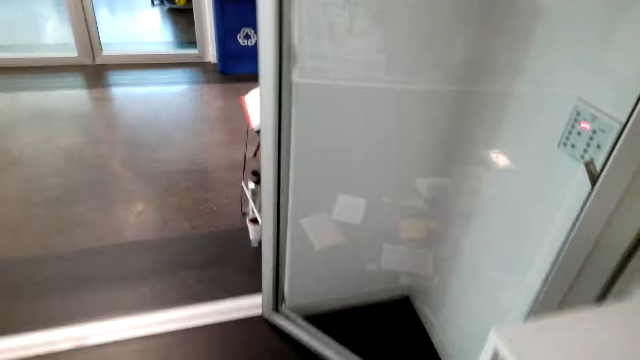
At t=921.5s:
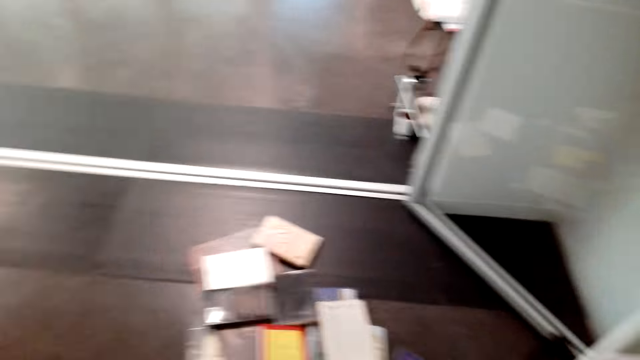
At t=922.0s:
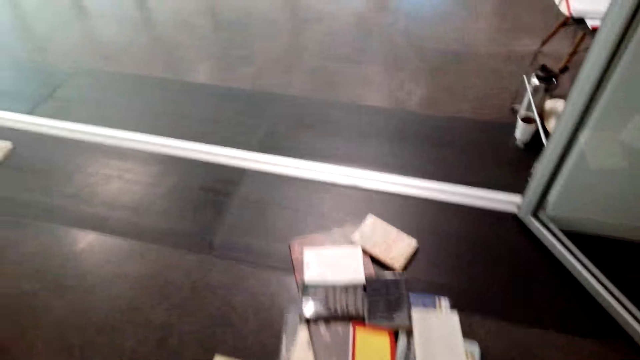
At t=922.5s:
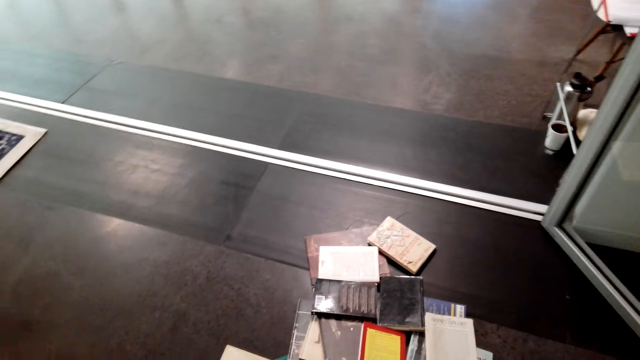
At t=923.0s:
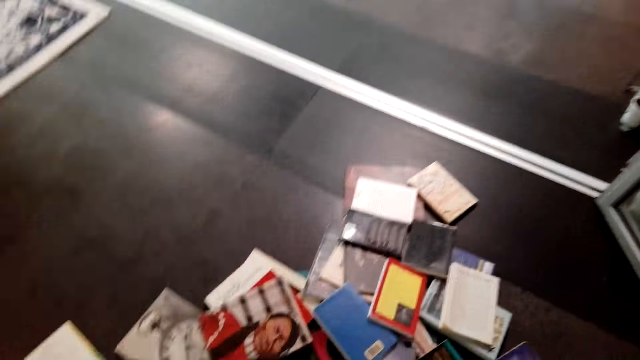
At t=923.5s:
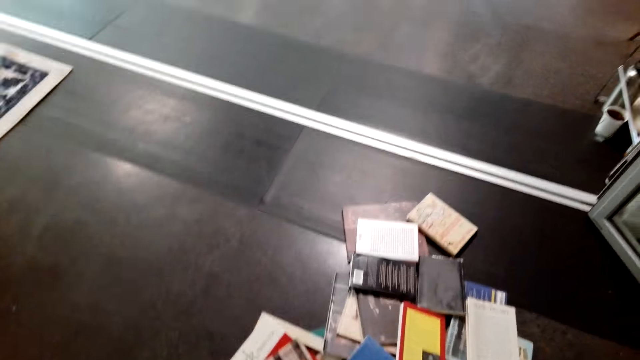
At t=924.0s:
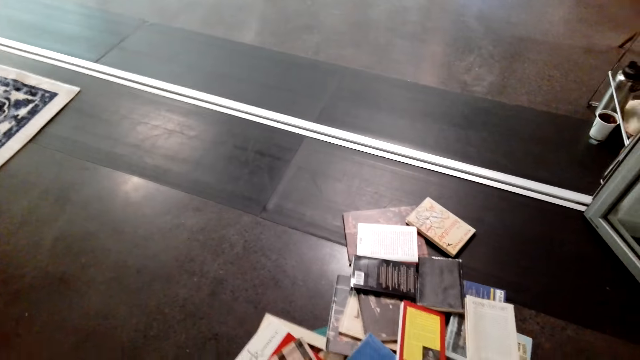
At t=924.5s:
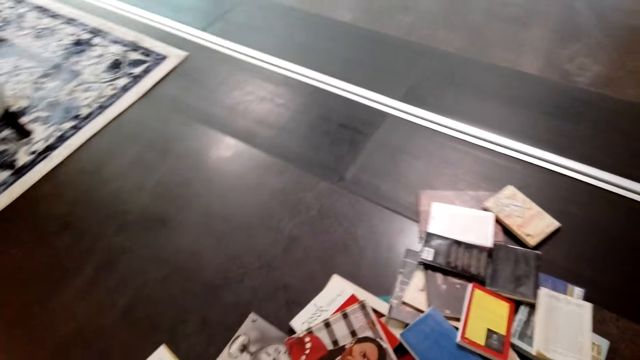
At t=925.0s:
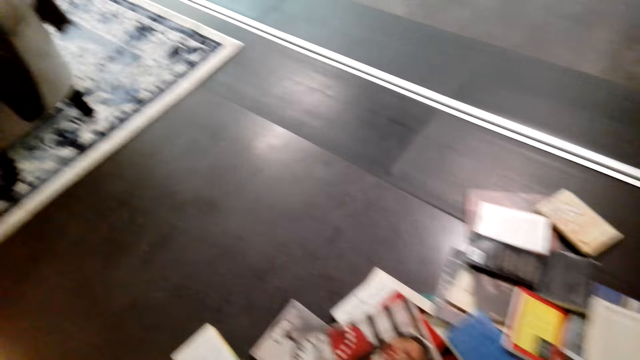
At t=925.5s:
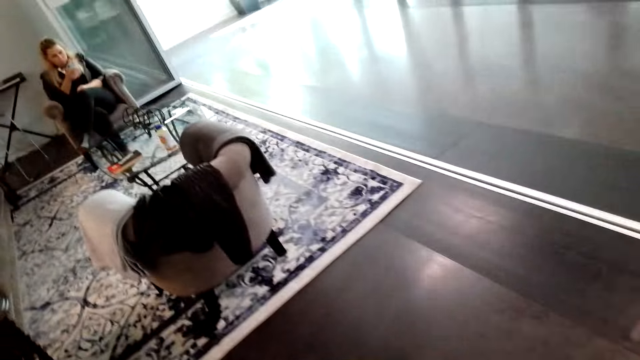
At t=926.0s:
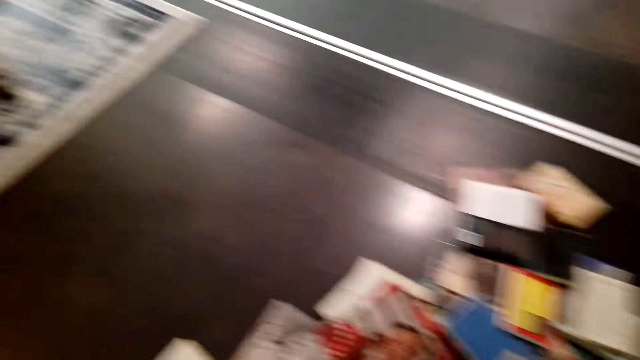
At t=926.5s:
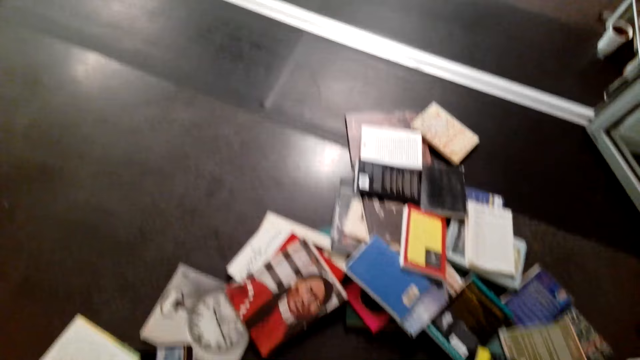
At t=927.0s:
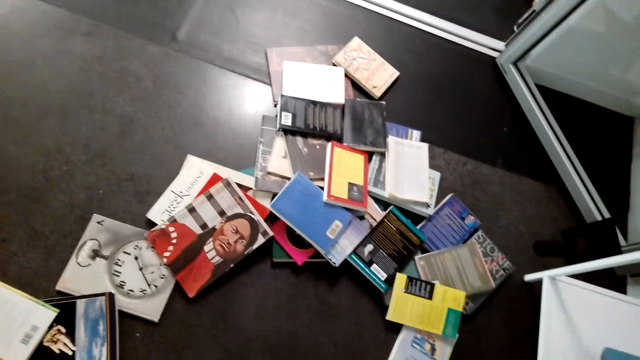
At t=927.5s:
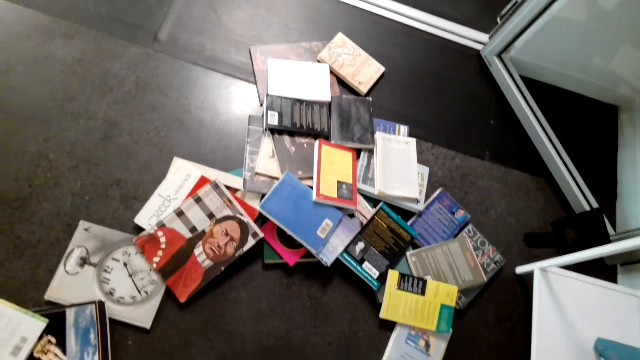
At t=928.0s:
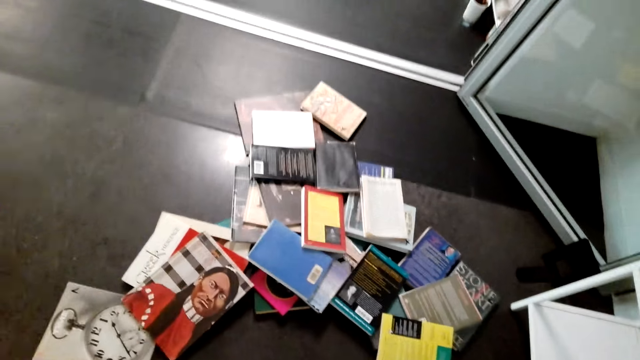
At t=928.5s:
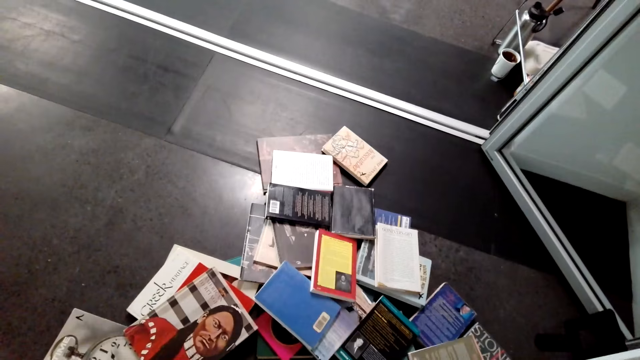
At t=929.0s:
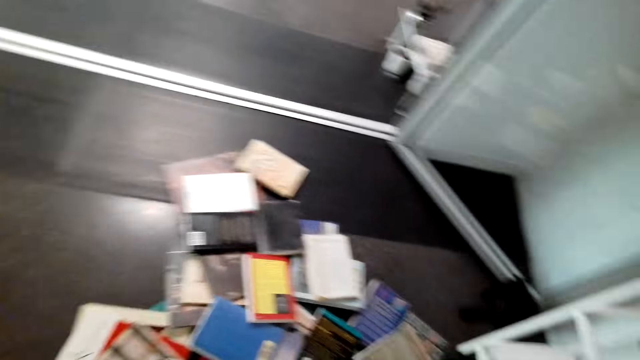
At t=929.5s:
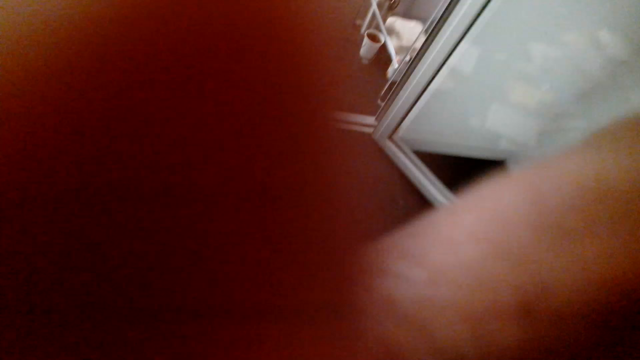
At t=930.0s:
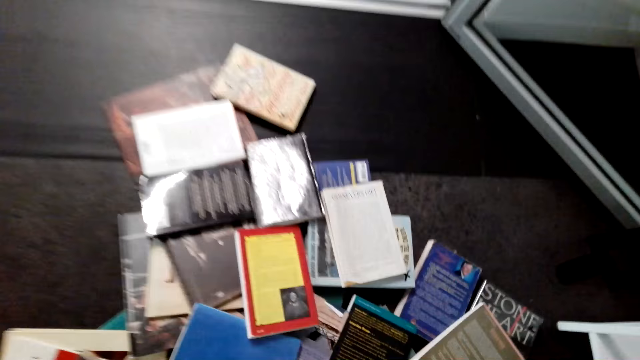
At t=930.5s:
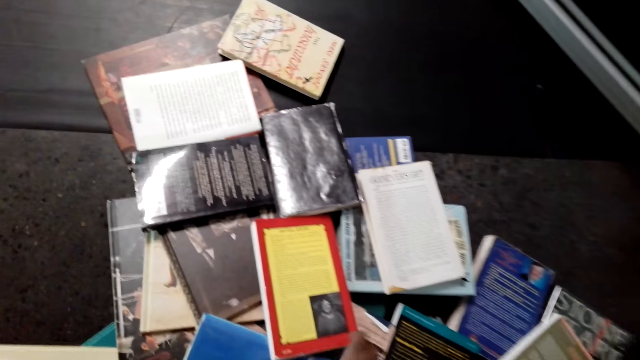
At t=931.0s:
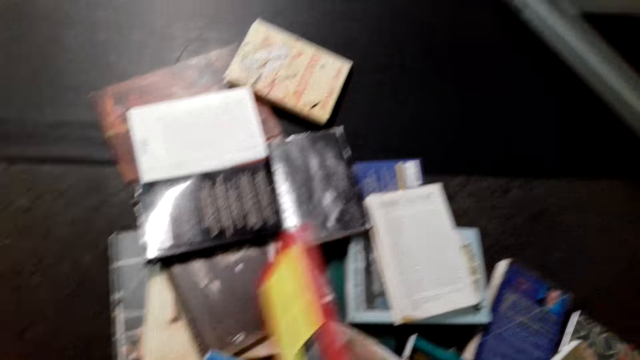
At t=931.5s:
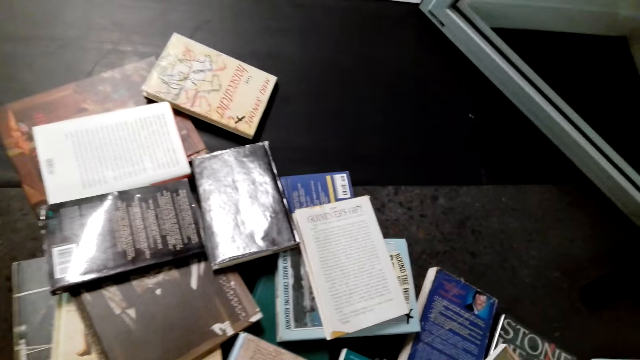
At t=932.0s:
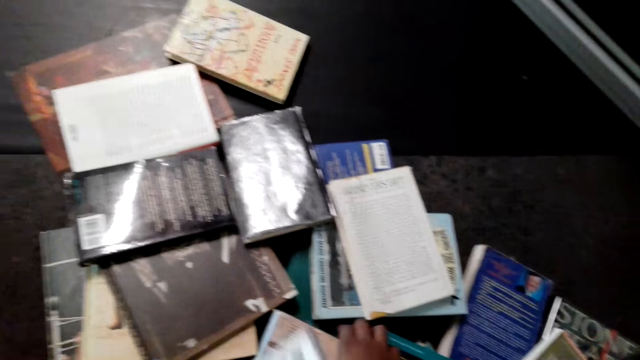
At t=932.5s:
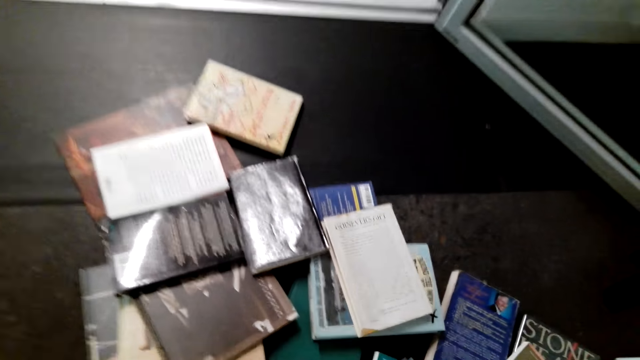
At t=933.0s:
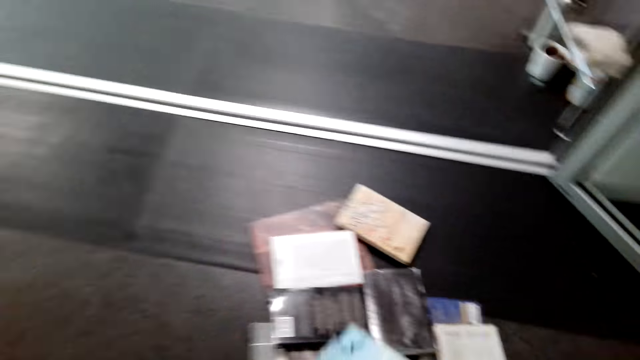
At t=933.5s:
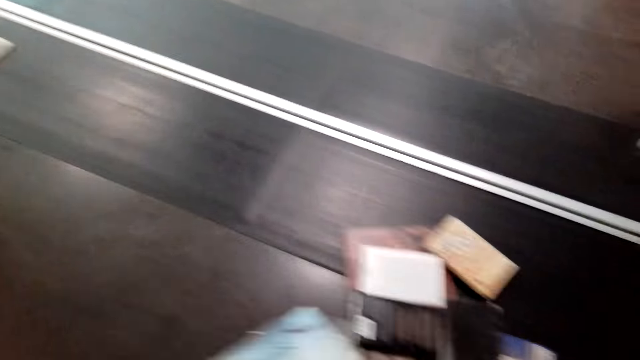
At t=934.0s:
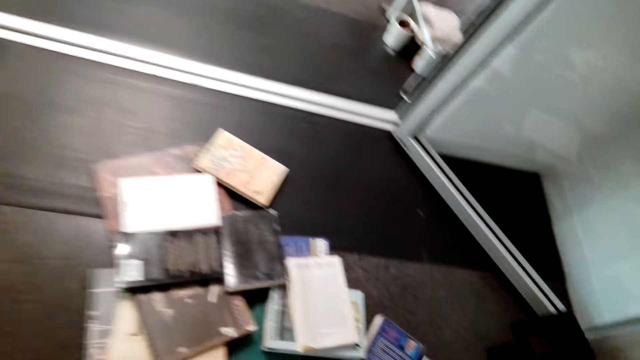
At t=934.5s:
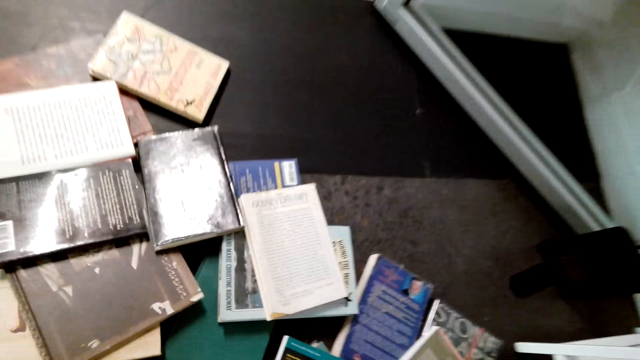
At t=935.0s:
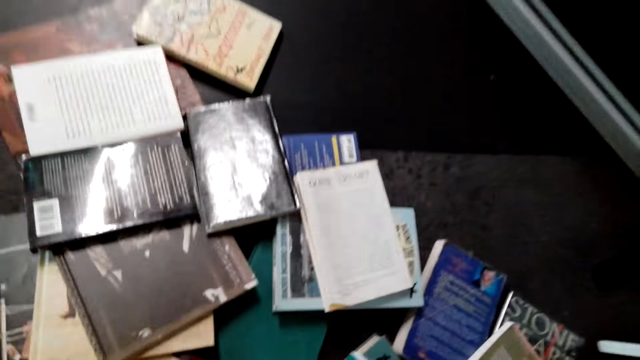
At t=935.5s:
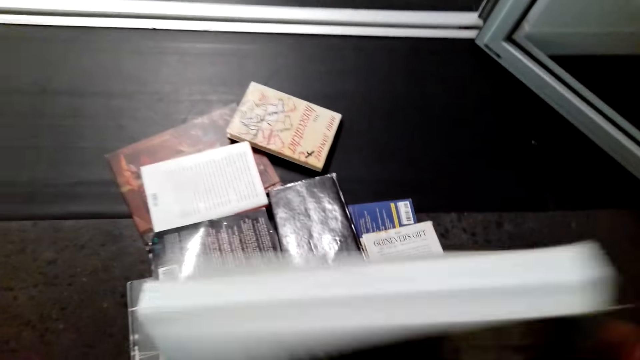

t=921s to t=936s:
The camera wearer arranges the books. They pick other books from the floor.

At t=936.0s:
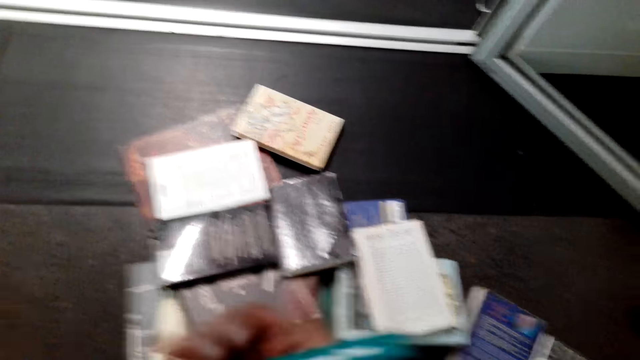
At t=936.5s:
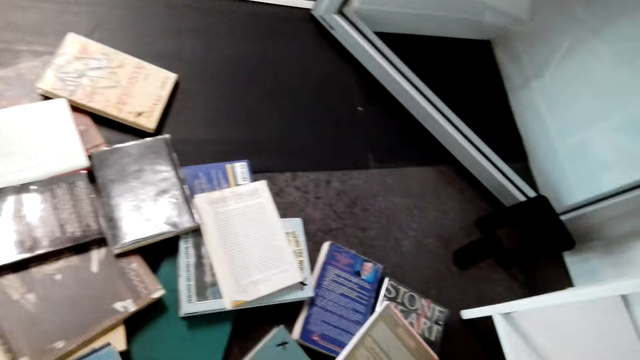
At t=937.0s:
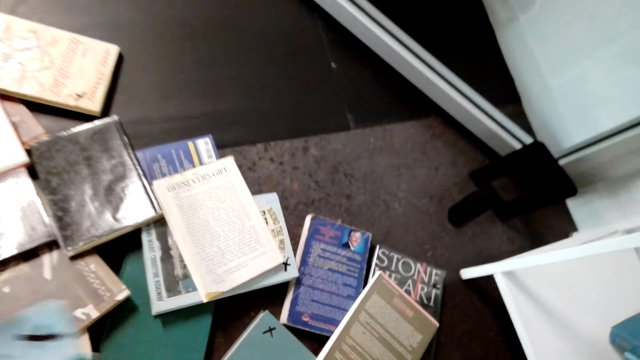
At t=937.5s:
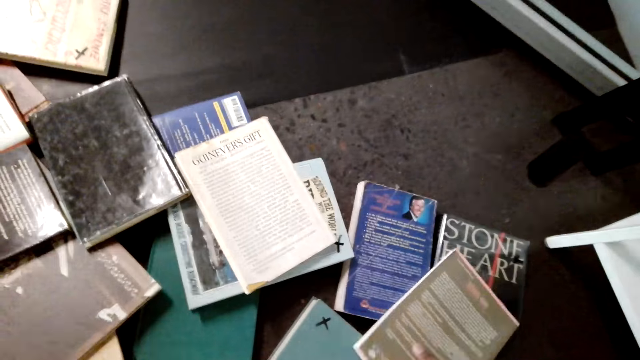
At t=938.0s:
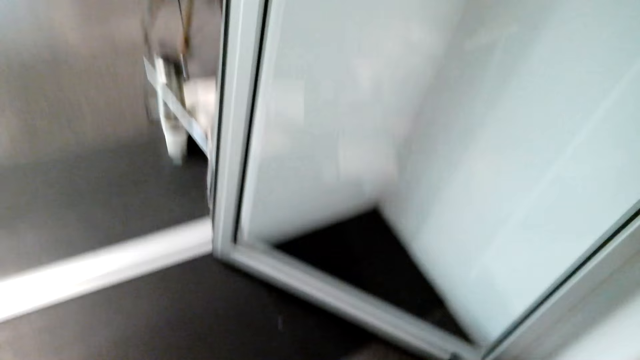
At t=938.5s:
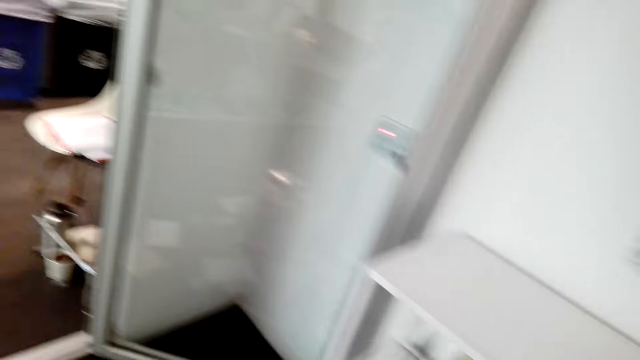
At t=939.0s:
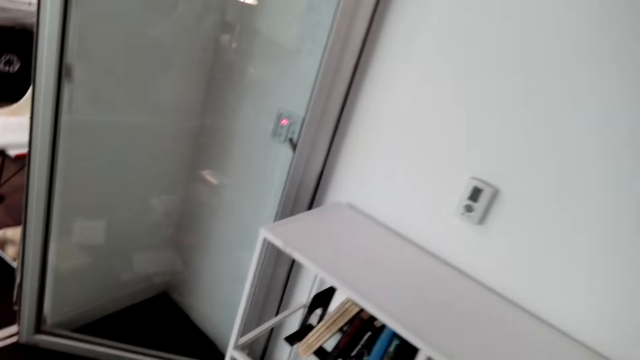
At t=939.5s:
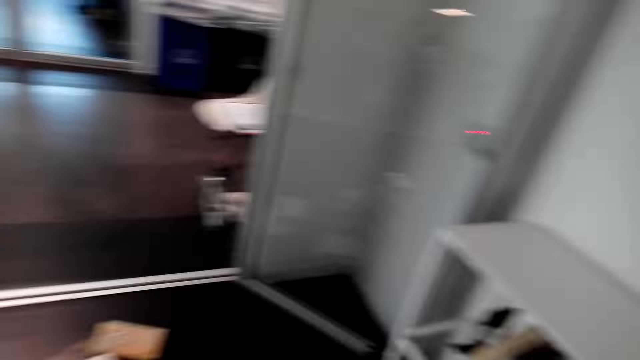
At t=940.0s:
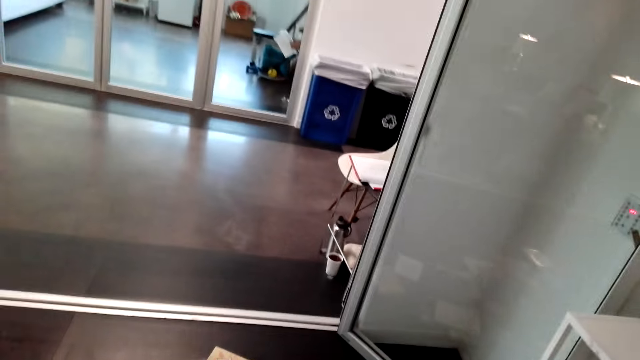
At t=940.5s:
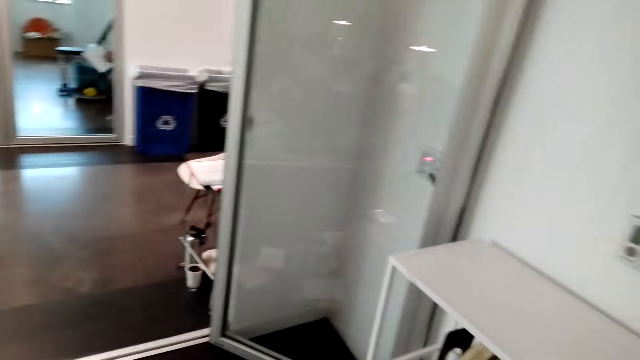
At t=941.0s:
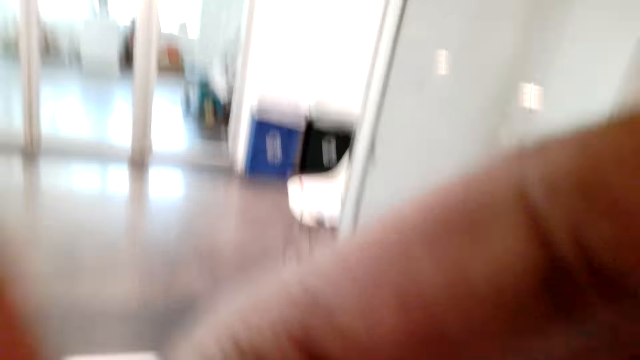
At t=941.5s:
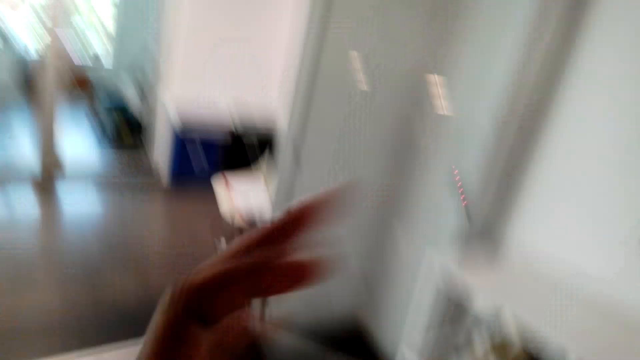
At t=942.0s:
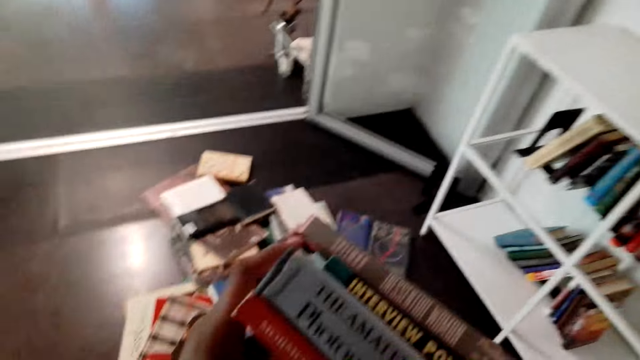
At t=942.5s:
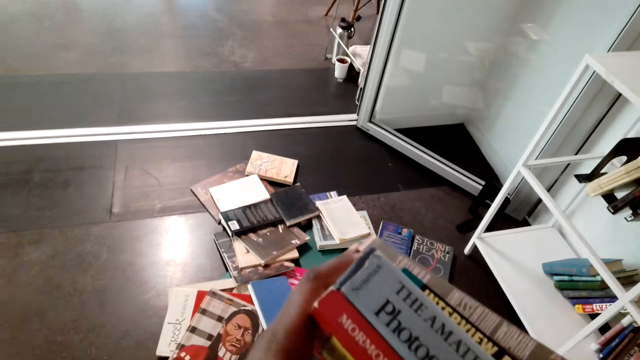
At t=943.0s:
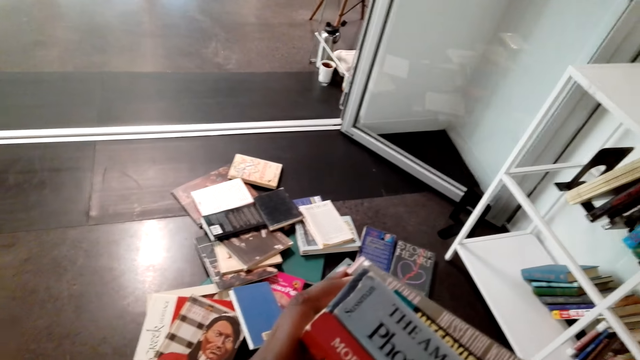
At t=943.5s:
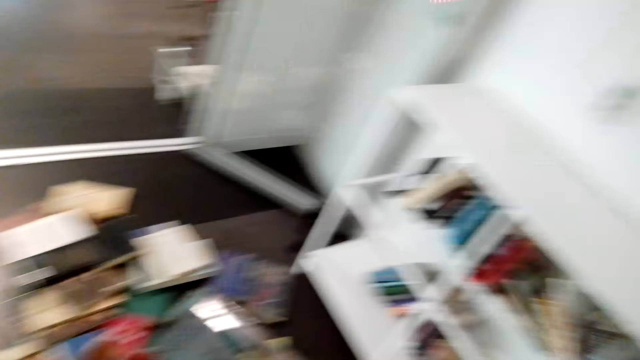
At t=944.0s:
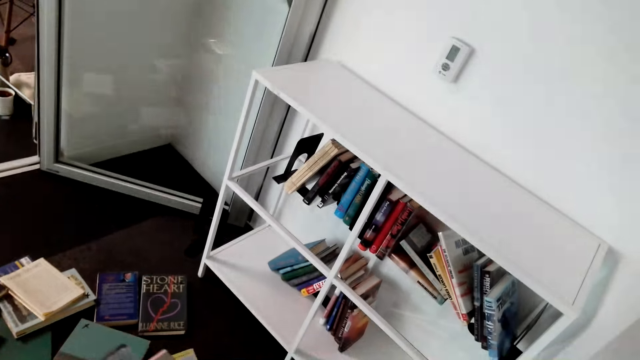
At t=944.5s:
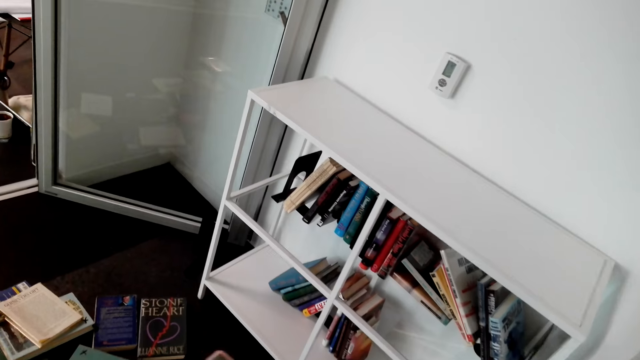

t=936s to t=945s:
The camera wearer adjusts the camera. They look at the books.
